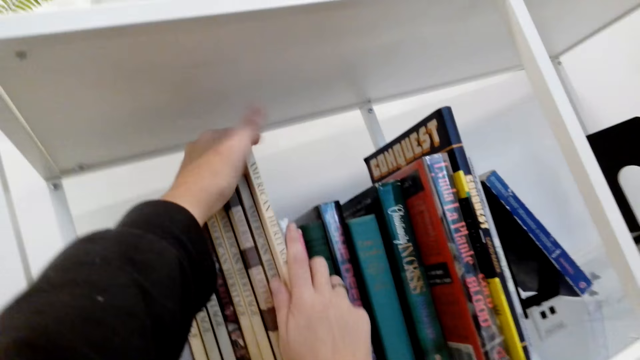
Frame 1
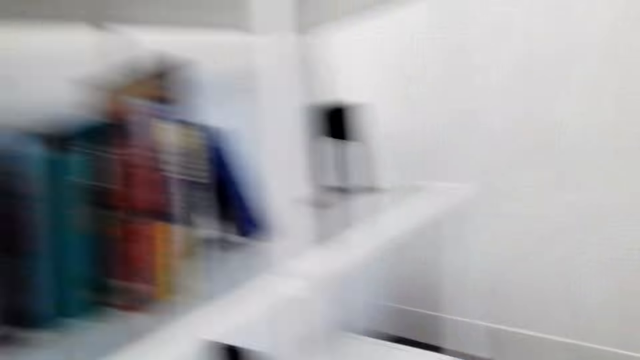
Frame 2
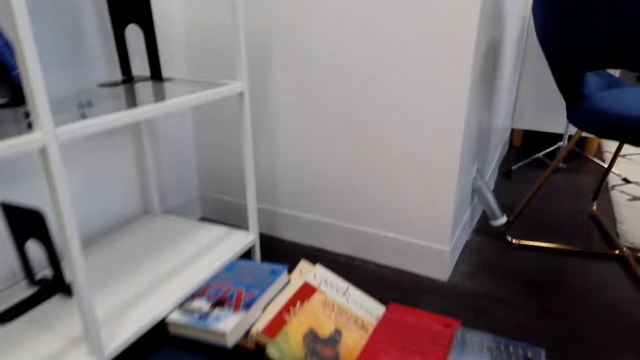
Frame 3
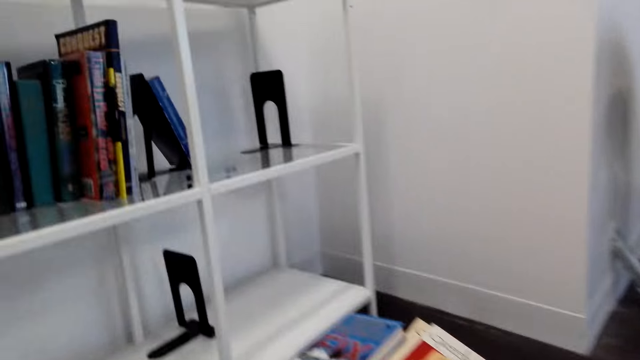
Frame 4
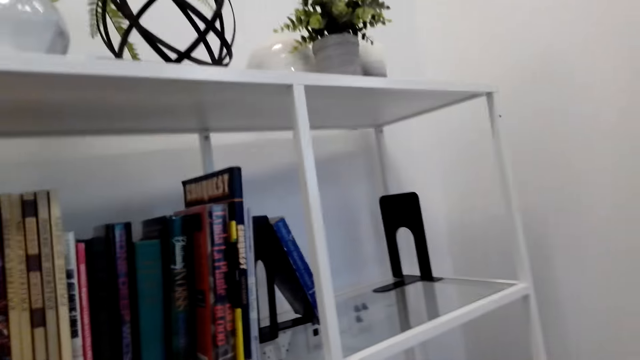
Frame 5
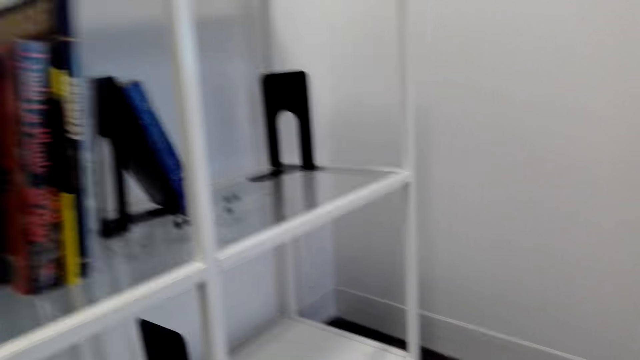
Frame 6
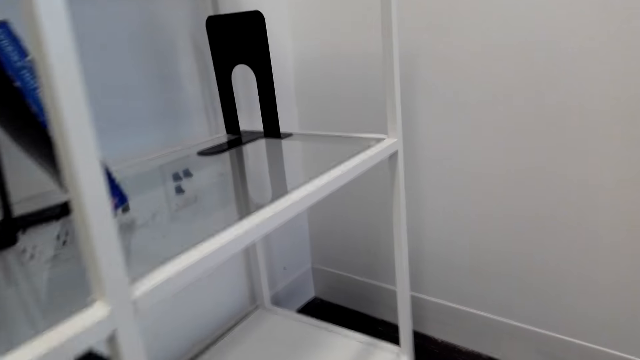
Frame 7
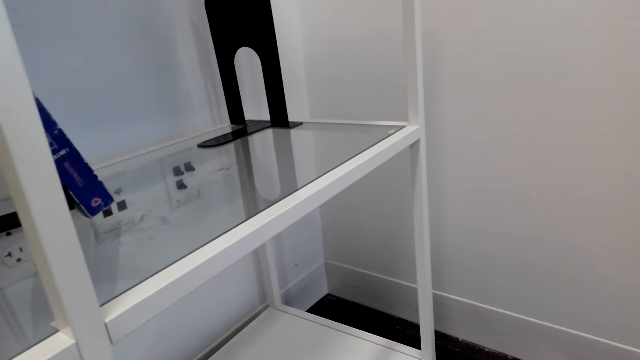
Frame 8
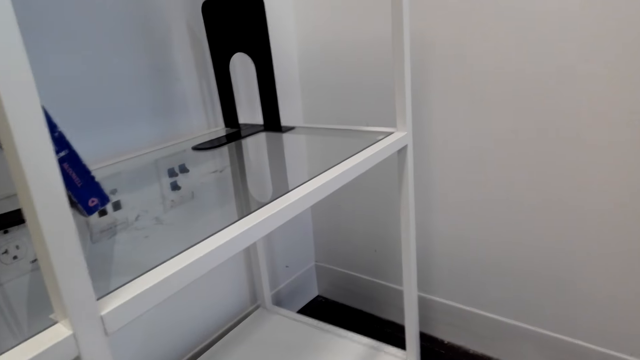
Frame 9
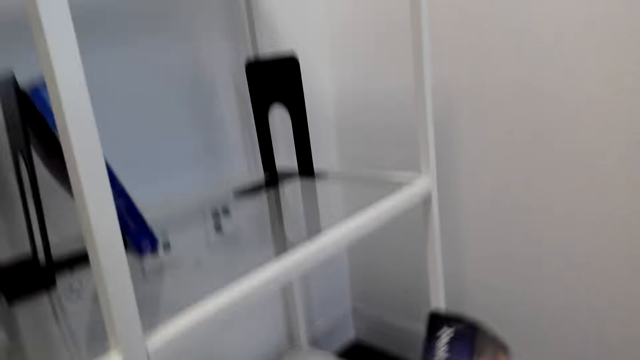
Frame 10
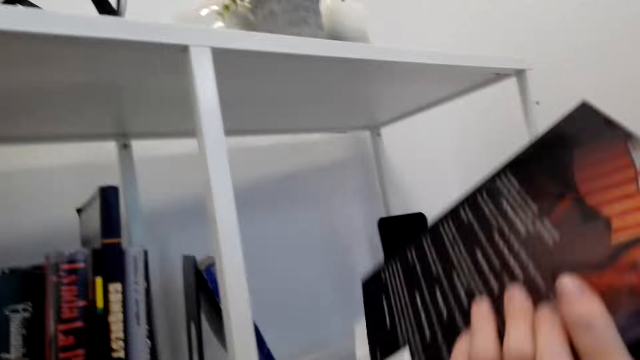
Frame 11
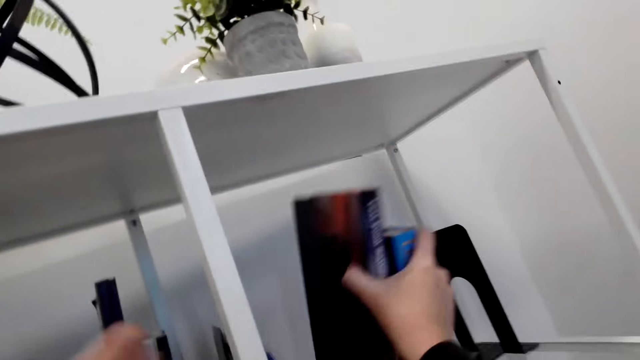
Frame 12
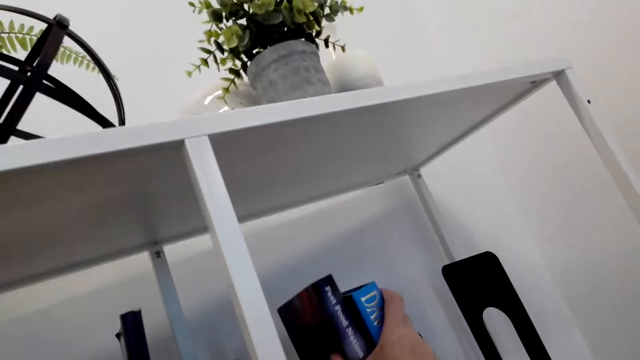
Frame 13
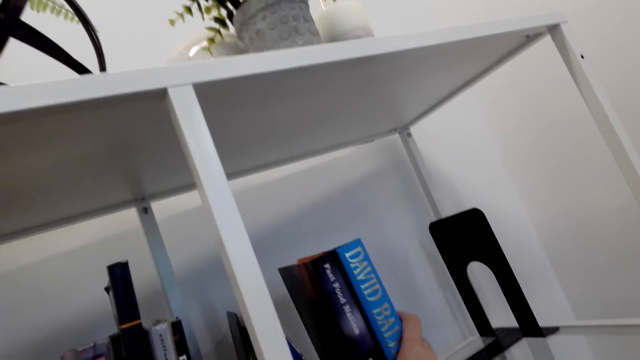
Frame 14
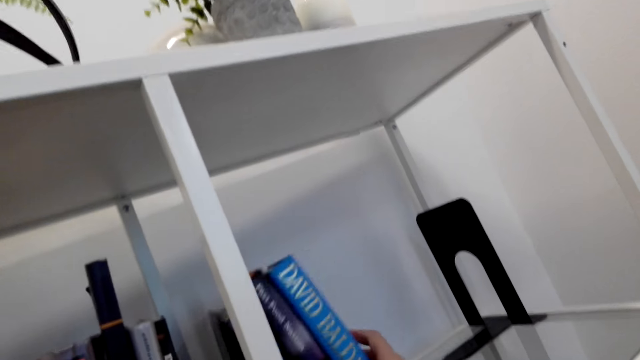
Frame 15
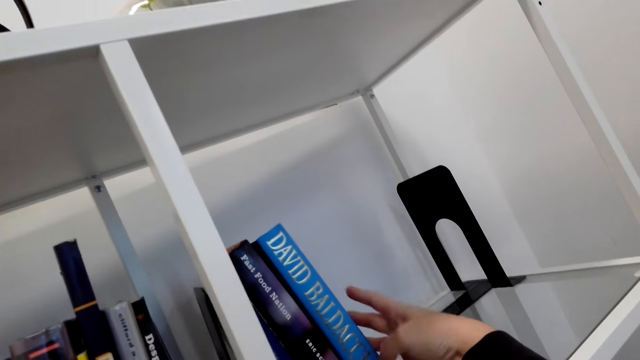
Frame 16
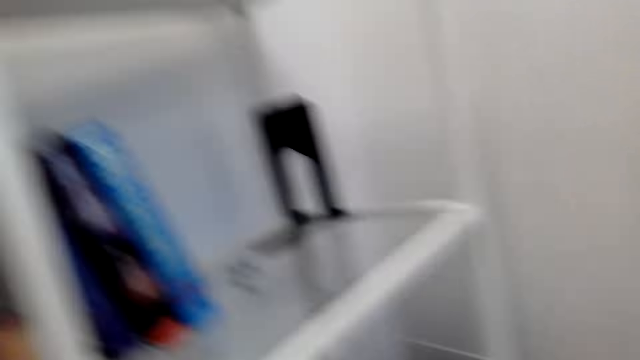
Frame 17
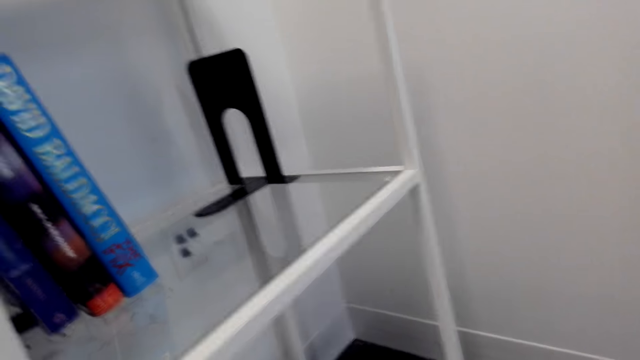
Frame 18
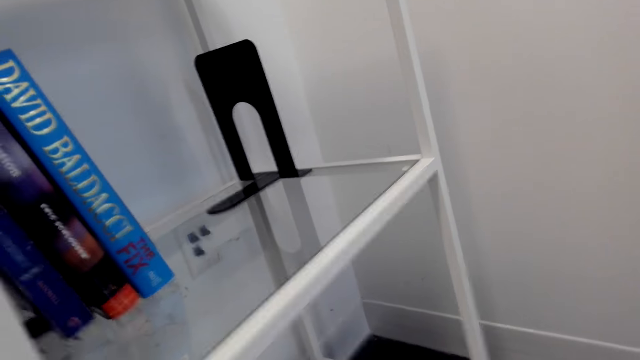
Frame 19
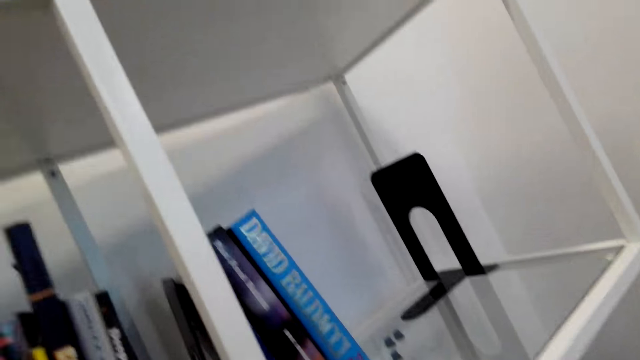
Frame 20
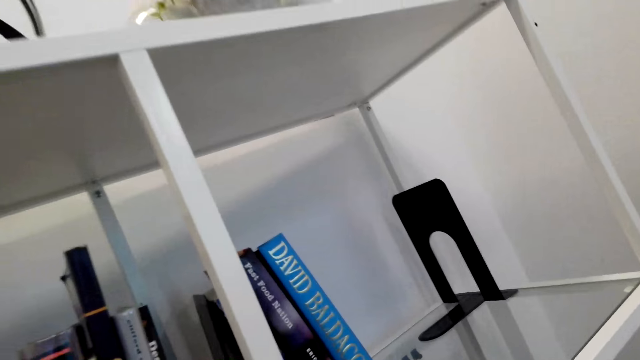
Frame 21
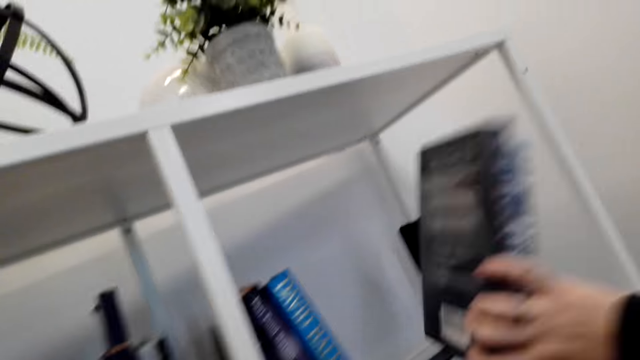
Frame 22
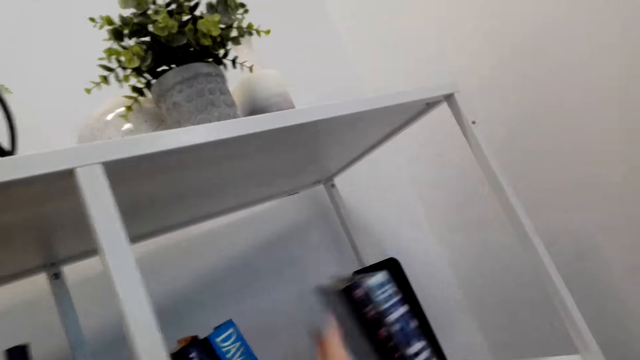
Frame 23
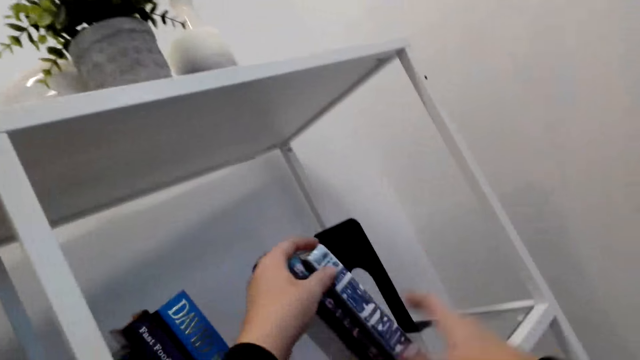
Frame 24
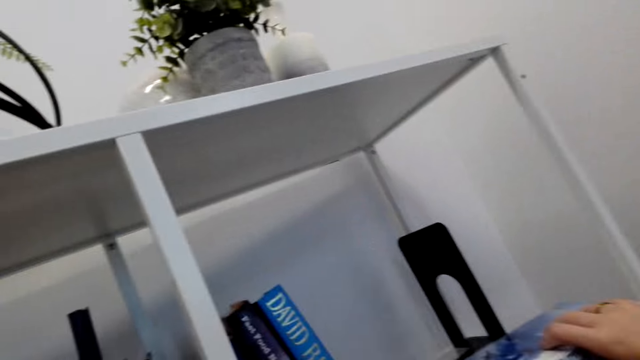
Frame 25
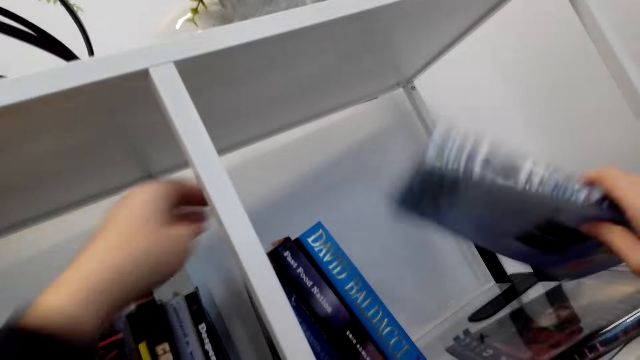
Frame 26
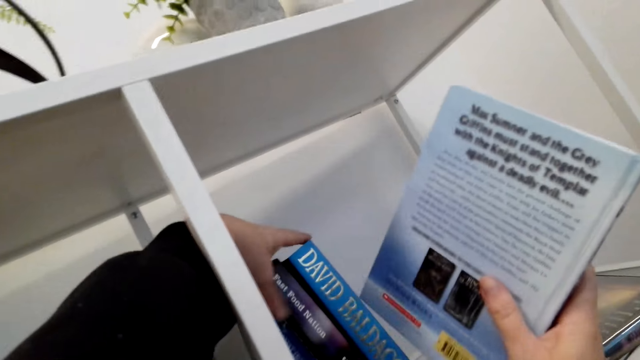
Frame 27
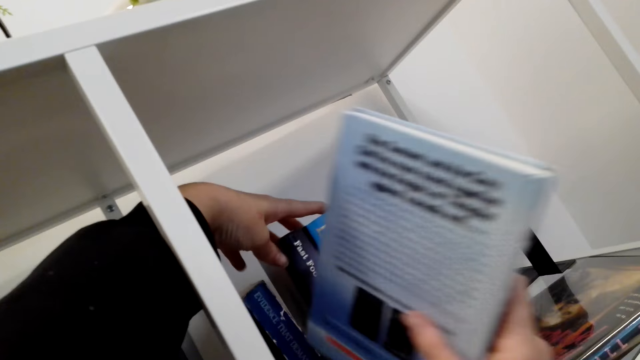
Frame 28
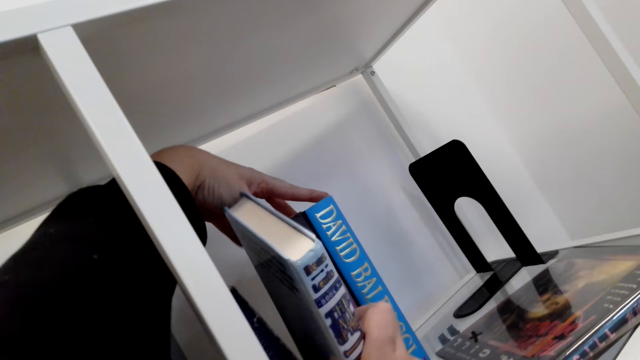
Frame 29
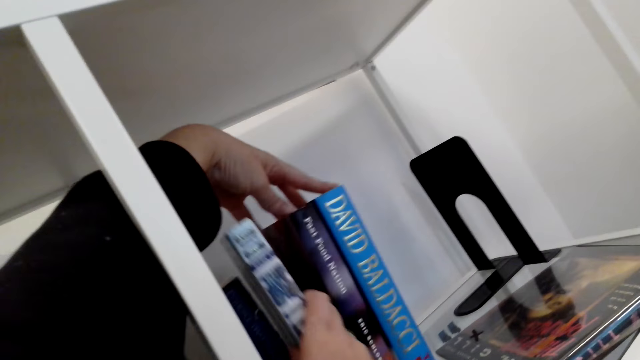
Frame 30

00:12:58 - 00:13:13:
The camera wearer picks up a book on the floor. They arrange the books on the shelf. They arrange the books on the shelf again.

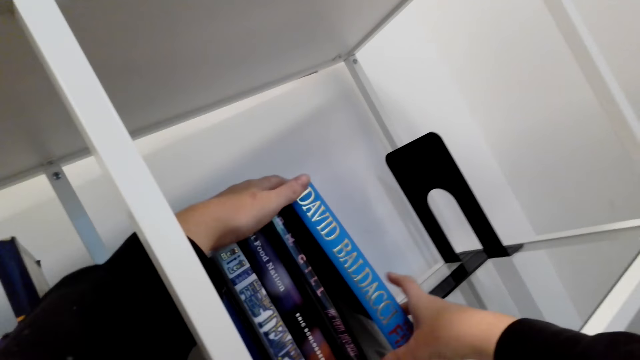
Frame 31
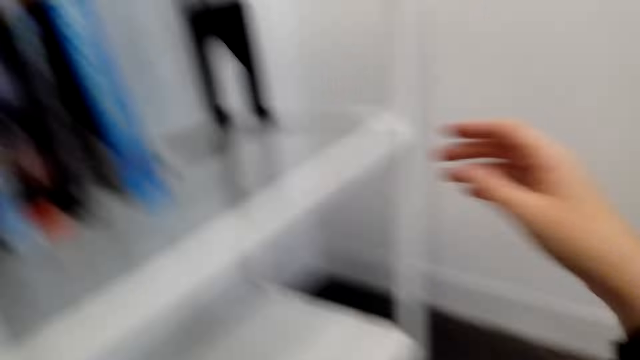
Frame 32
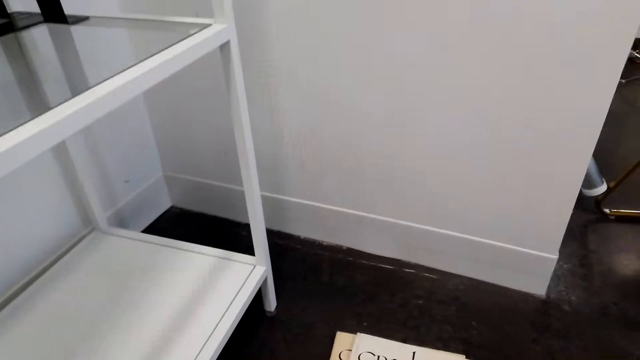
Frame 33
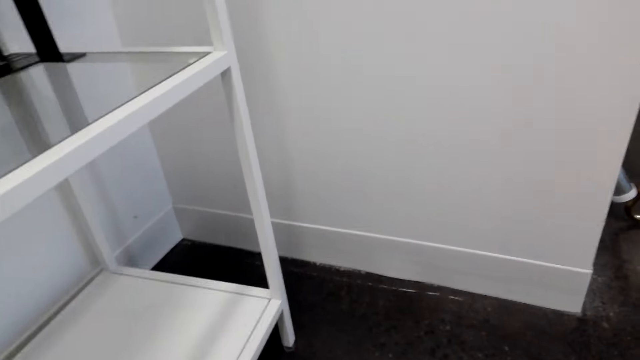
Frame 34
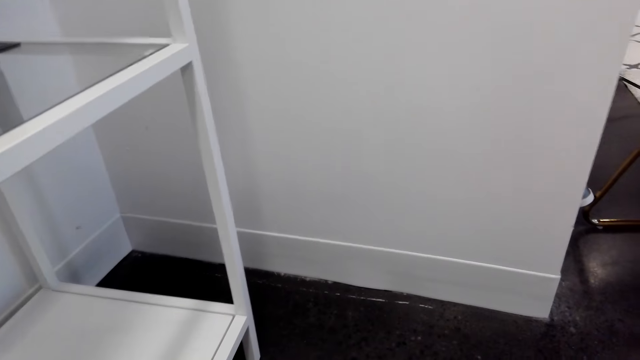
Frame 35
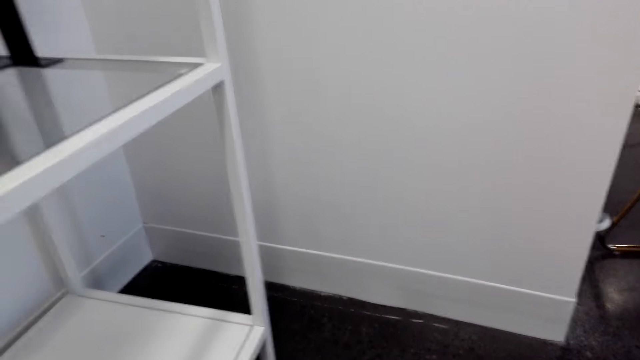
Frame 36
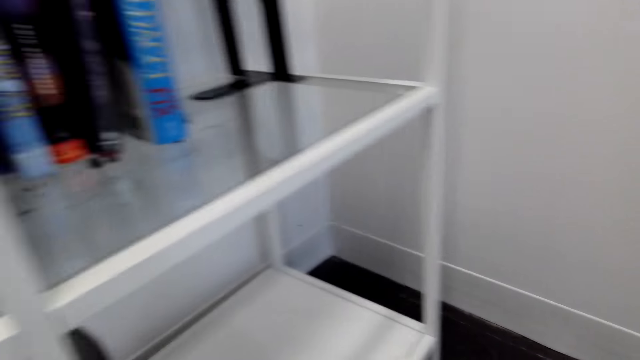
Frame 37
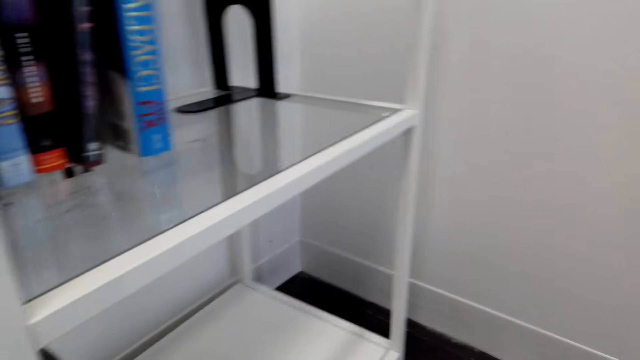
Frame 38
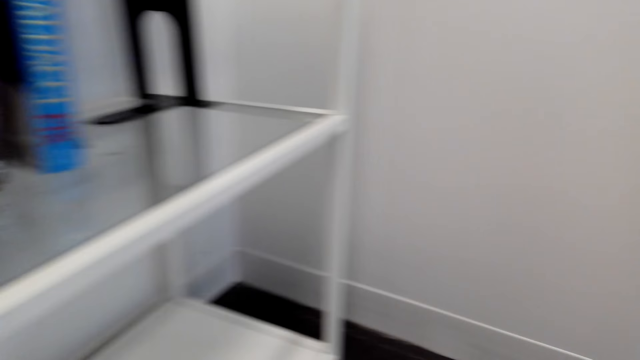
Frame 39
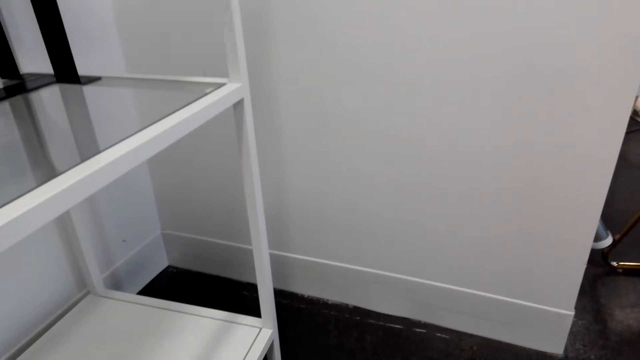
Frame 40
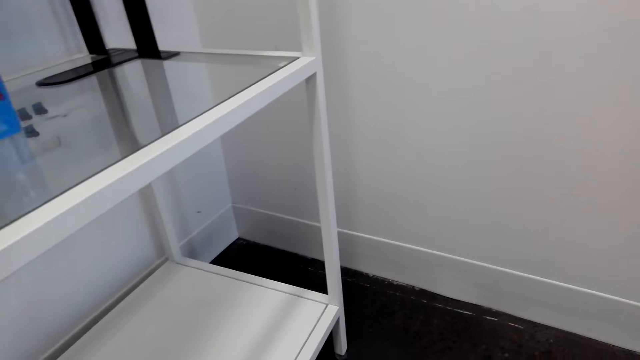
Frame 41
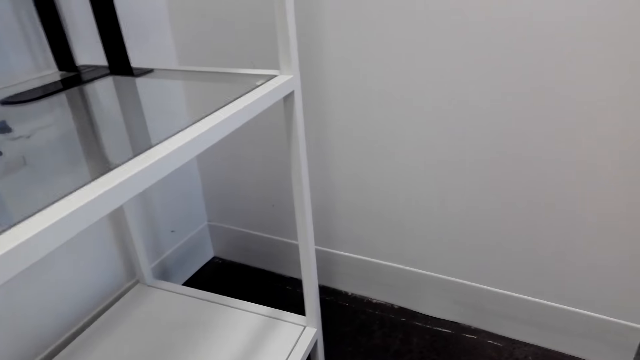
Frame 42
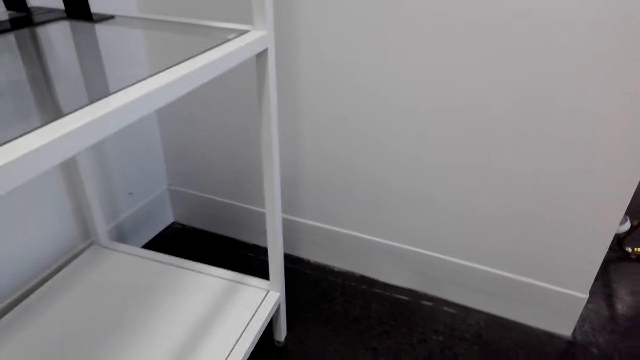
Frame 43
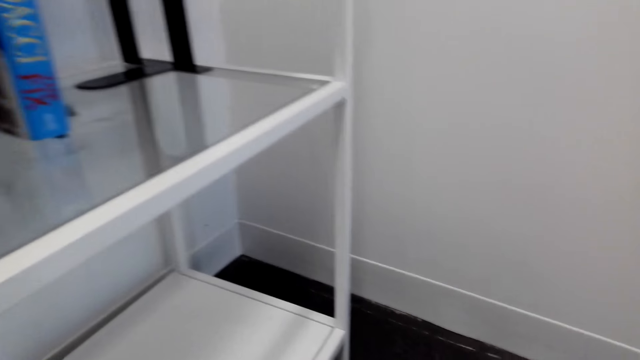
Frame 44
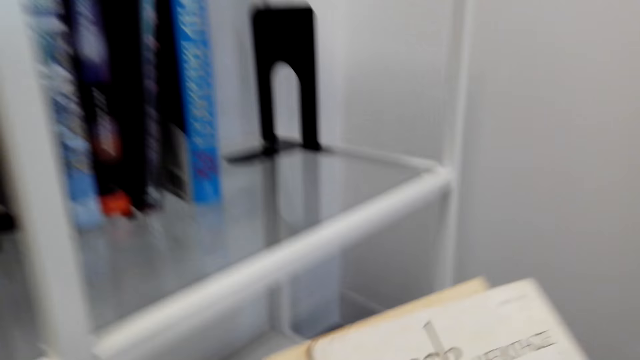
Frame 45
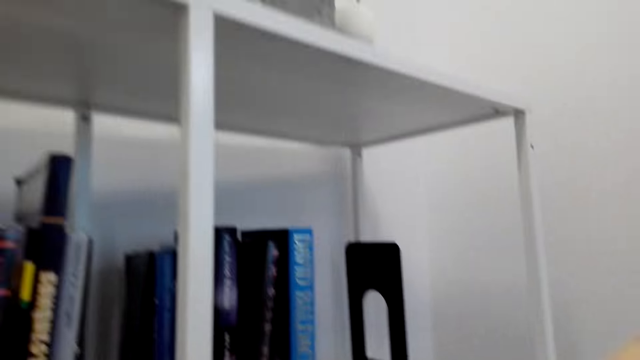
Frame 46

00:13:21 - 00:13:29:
The camera wearer picks up a book on the floor.
